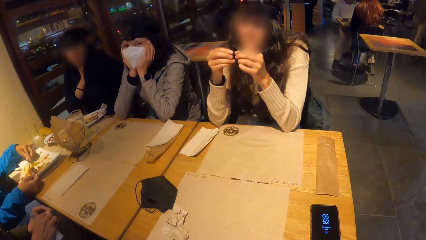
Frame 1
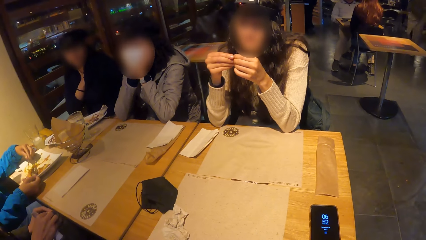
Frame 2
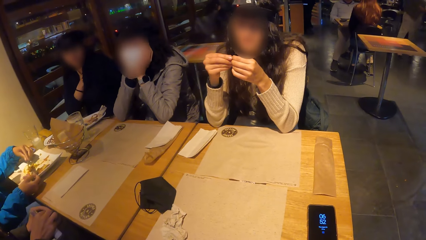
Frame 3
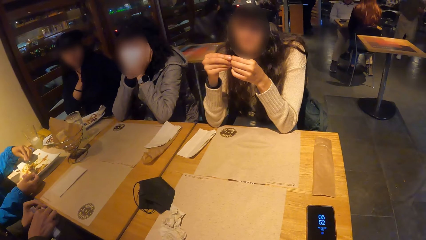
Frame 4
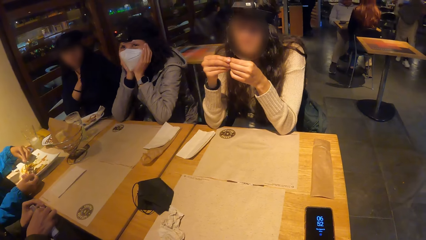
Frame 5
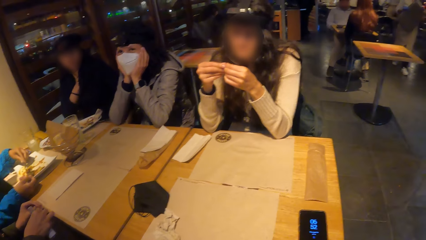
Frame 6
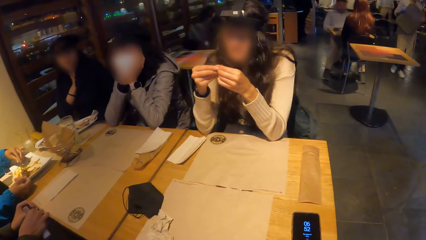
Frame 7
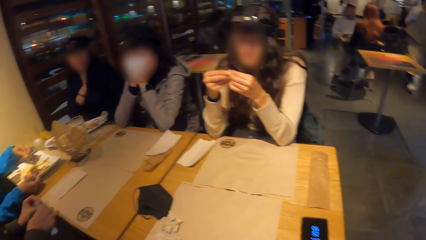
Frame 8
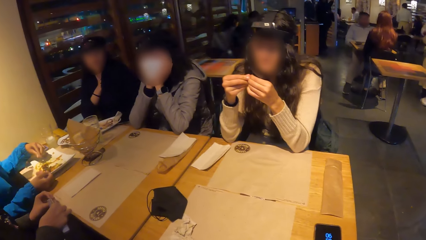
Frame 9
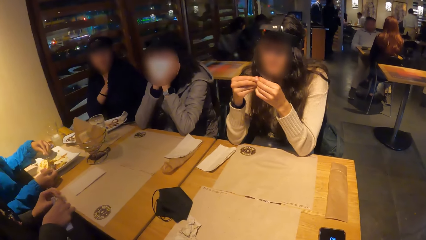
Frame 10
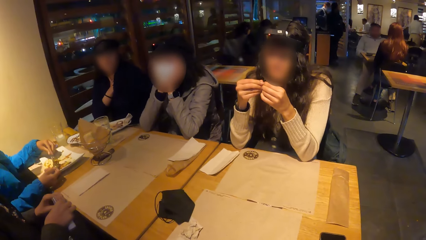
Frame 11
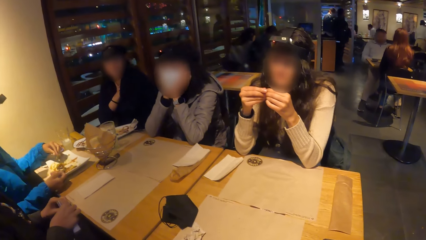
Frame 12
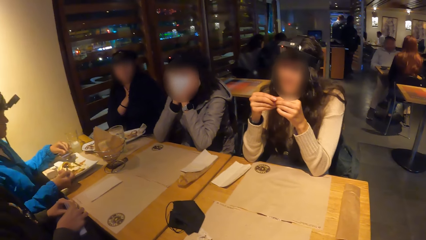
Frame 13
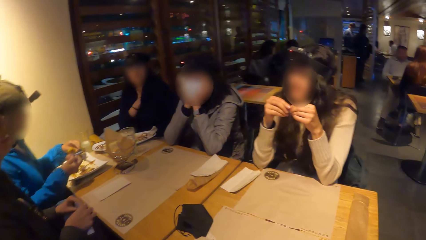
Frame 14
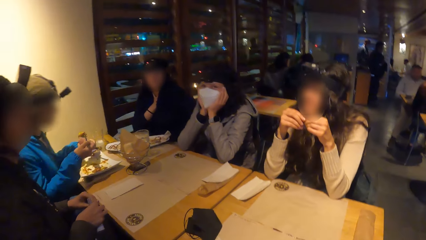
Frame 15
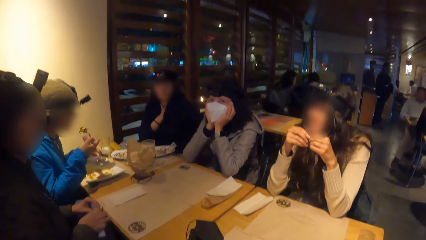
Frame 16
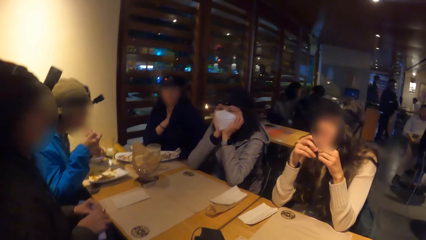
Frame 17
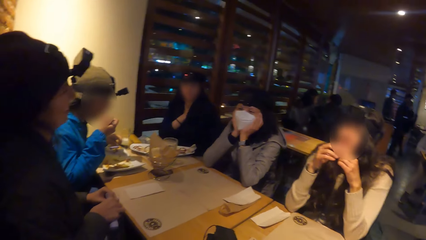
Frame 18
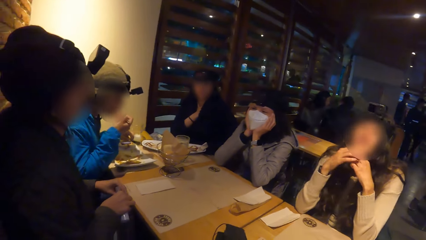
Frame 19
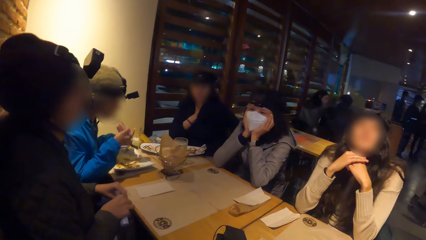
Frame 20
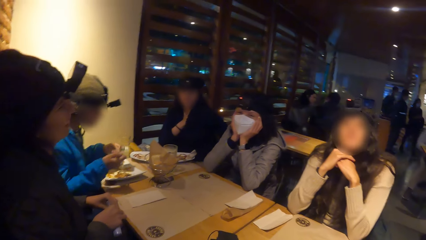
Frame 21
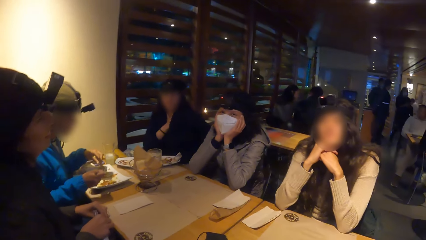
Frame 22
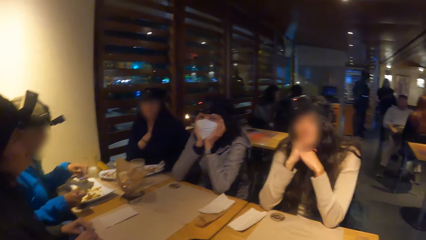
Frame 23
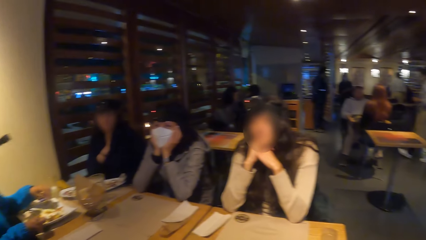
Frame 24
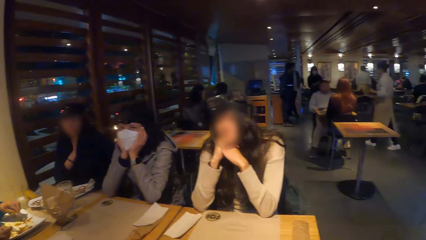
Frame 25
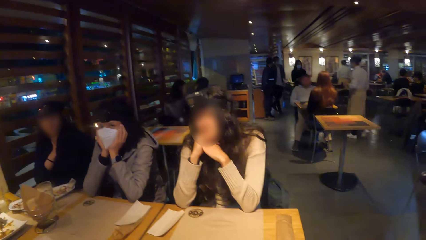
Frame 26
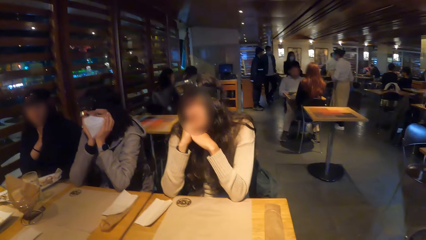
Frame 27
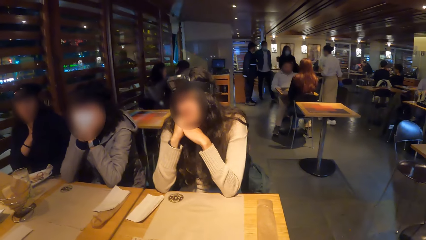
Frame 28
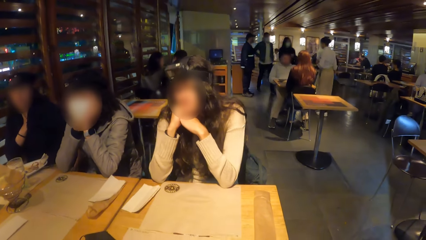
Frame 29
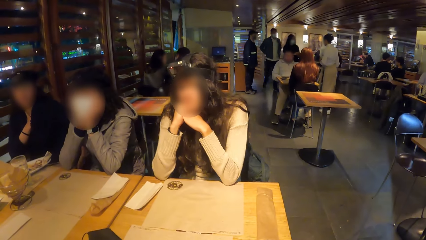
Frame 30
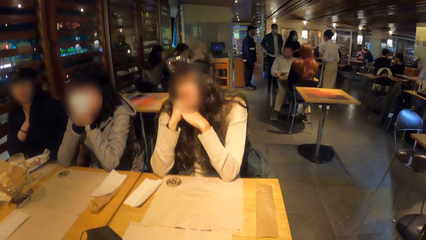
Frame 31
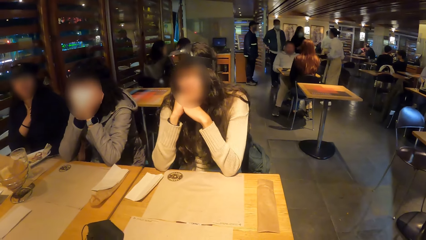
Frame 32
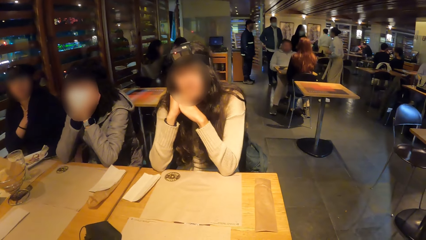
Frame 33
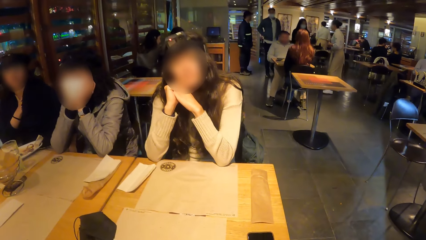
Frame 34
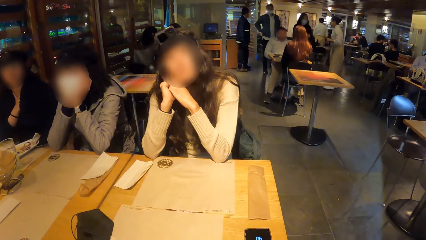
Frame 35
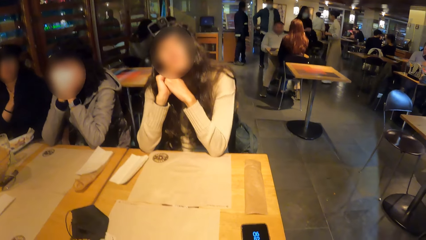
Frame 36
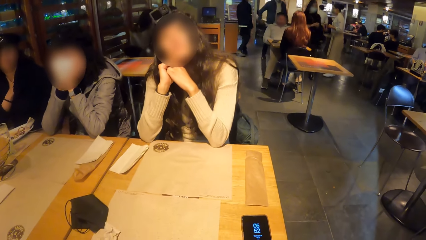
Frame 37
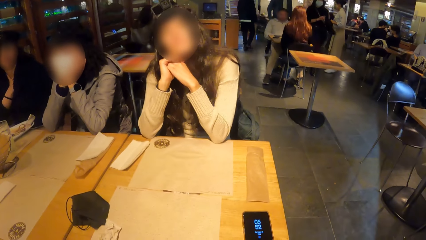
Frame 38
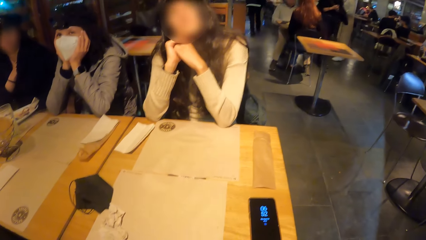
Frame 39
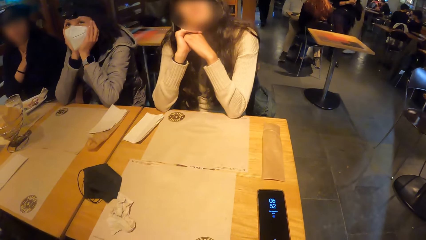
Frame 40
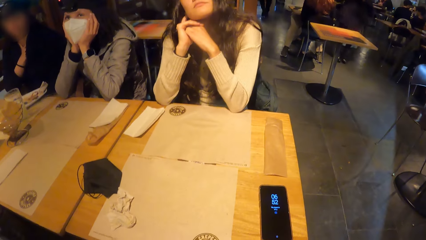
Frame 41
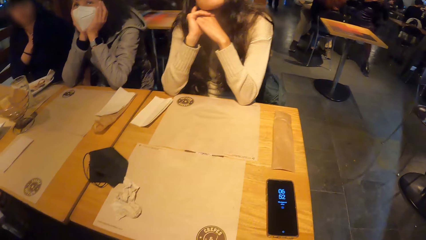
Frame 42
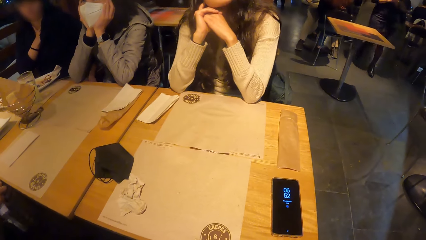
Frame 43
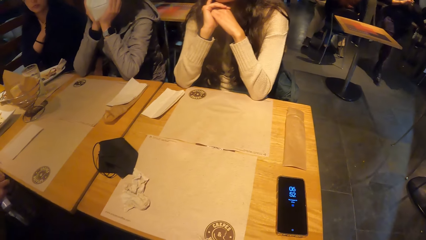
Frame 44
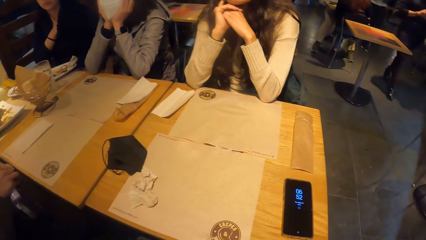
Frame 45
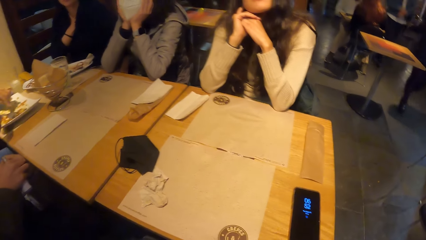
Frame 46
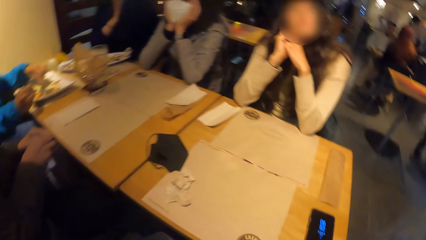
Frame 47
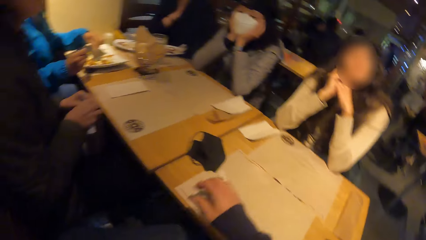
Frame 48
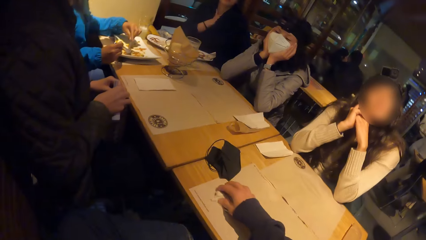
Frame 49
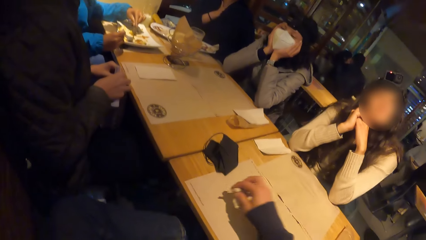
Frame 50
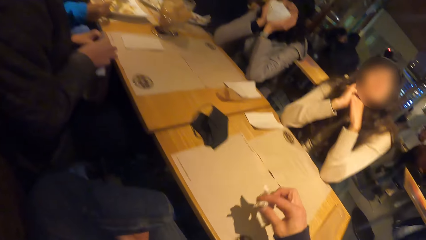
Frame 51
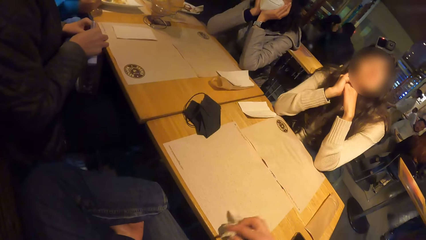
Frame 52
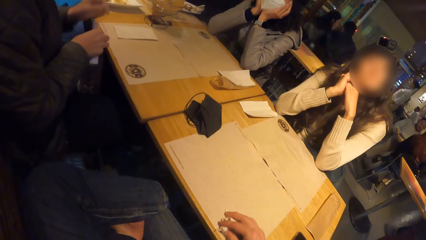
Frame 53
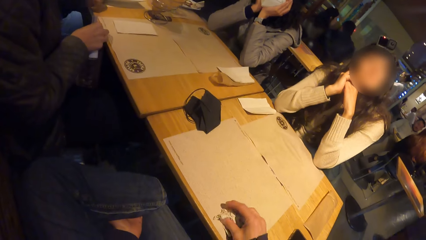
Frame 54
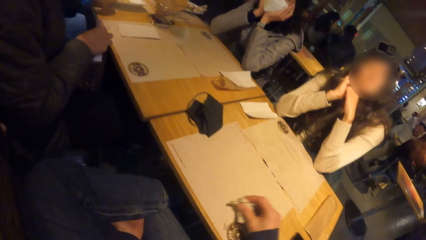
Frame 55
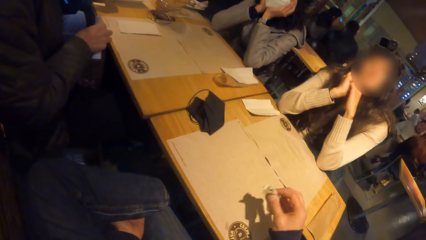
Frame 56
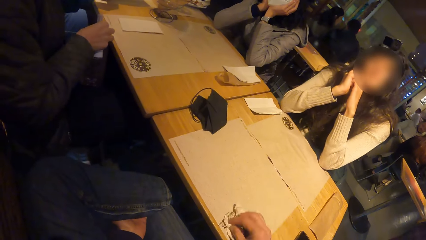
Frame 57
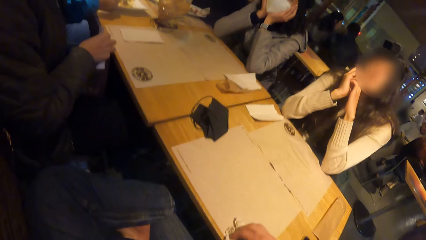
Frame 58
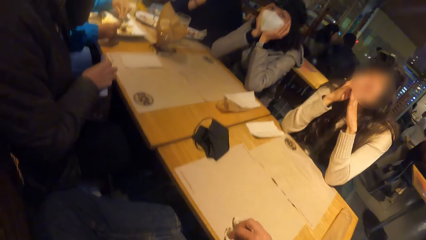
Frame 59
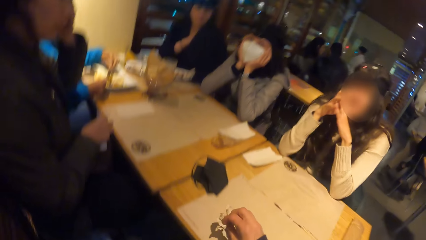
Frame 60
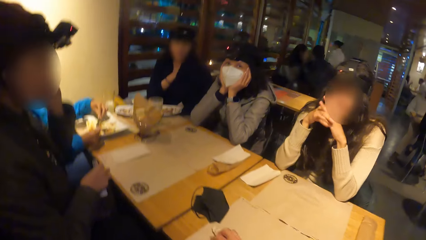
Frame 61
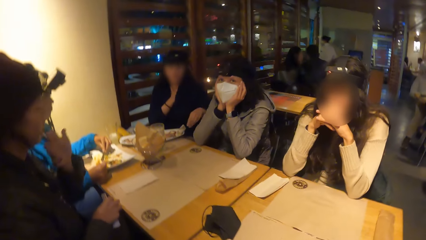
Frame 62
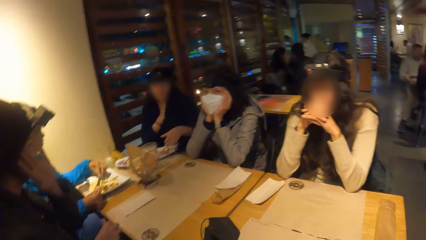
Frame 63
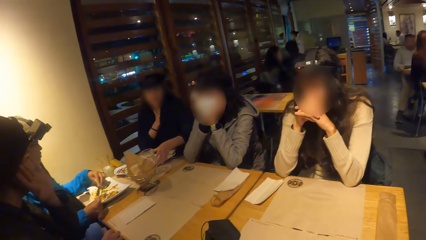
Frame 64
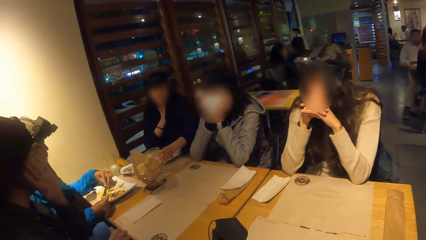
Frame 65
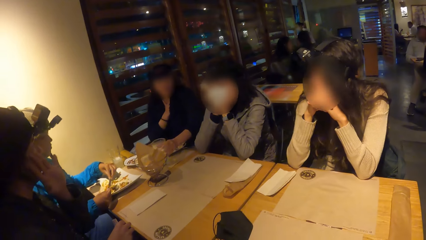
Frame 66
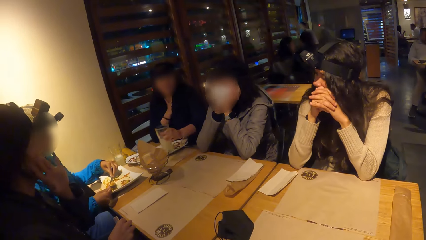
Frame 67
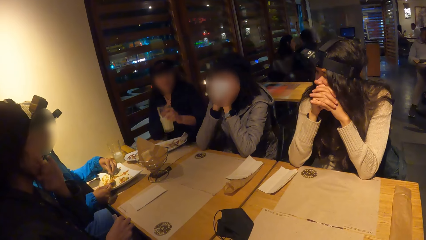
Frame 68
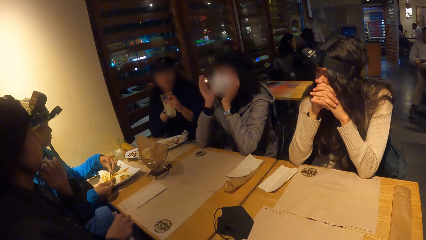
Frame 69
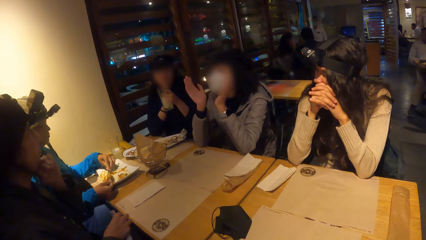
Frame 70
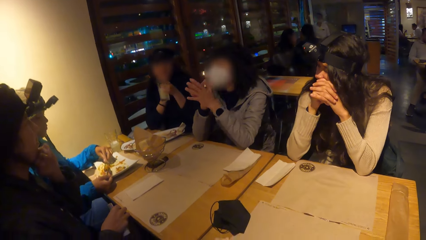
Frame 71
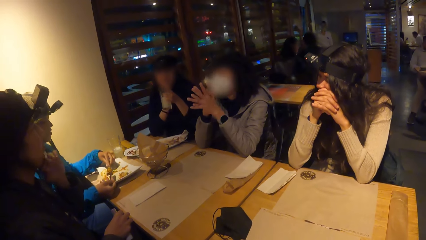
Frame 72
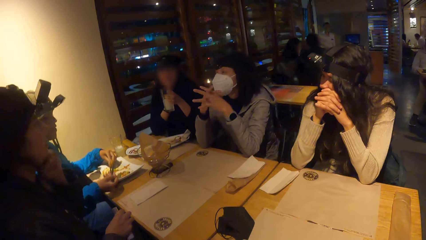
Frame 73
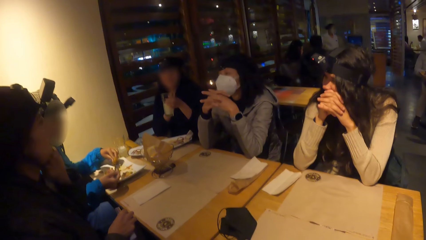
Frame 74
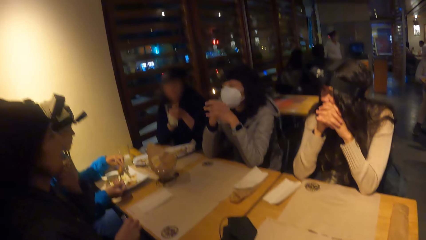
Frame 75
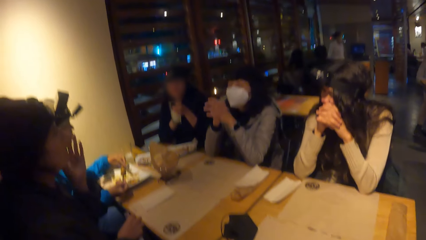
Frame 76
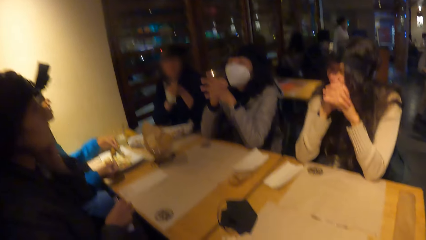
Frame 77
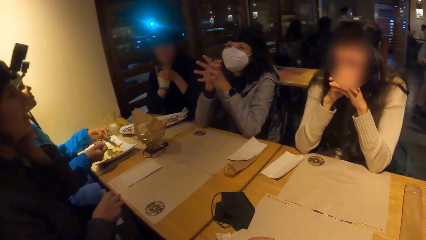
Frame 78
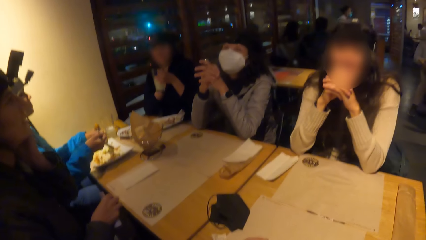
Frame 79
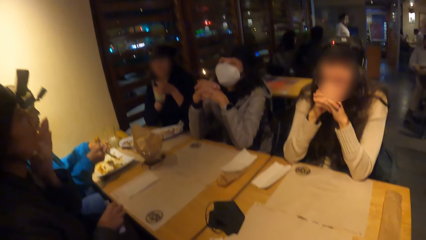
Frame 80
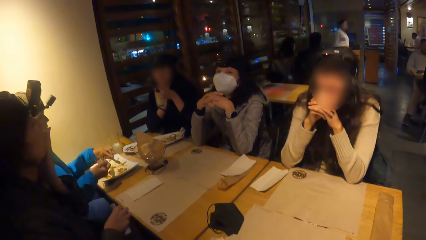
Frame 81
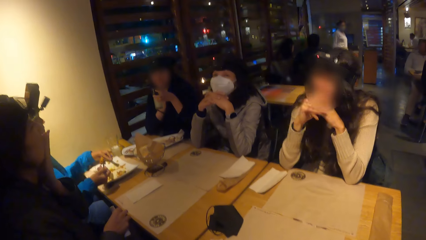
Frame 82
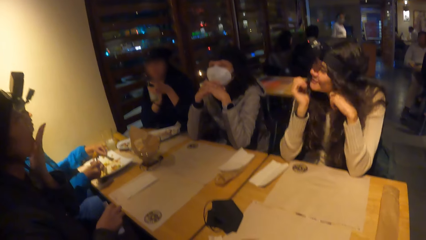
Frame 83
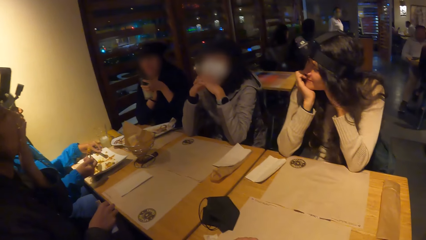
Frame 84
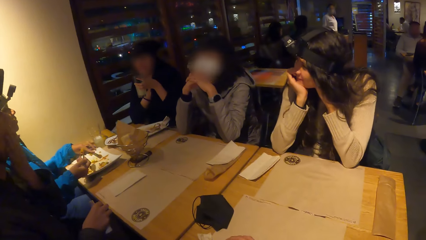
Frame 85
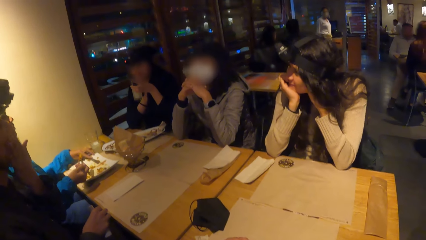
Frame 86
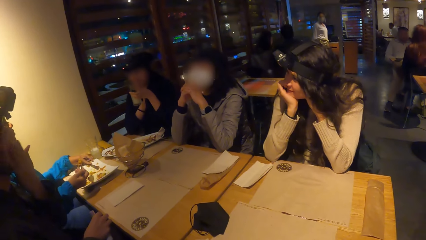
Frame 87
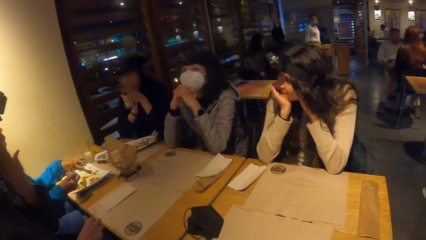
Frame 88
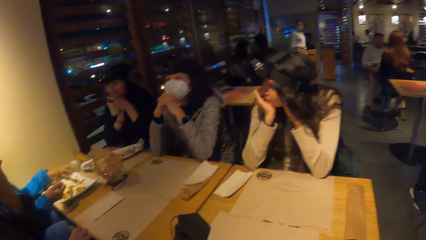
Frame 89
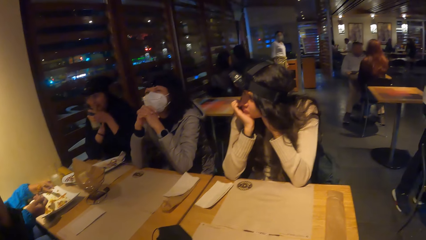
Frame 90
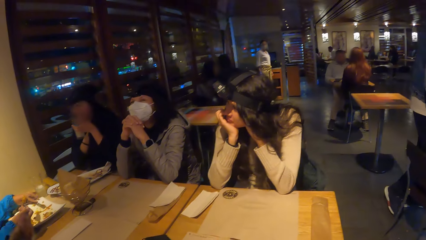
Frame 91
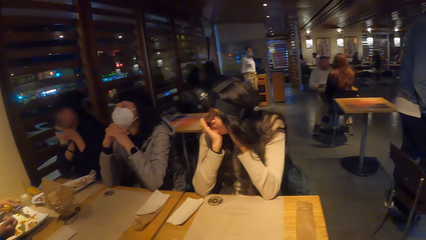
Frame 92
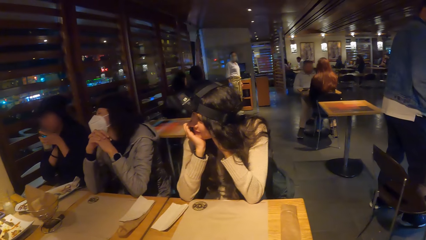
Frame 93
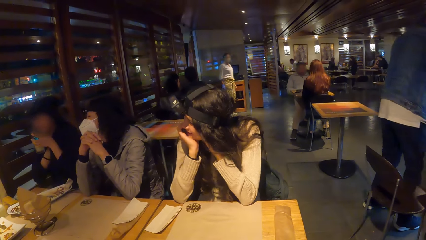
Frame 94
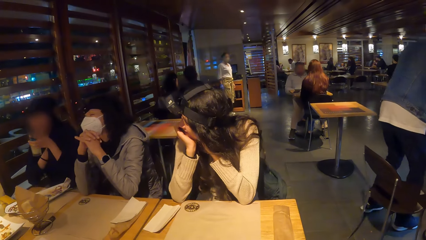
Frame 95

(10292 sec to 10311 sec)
A woman eats the rice with the fork in her right hand. She drops the knife in the plate on the table mat on the table with her left hand. The camera wearer picks up some tissues on a table mat on the table with his right hand. The woman scoops some rice in the plate on the table mat on the table with the fork in her right hand. Another woman picks up the glass of lemonade on the table mat on the table with her left hand. The first woman drops the knife in the plate on the table mat on the table with her left hand.
